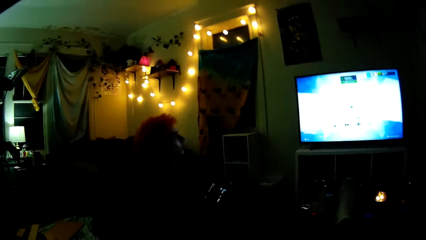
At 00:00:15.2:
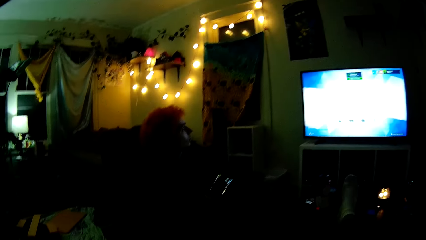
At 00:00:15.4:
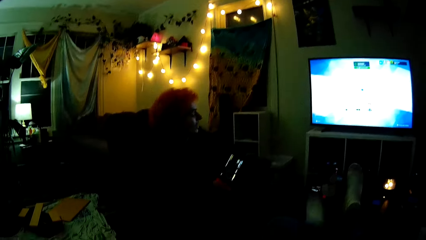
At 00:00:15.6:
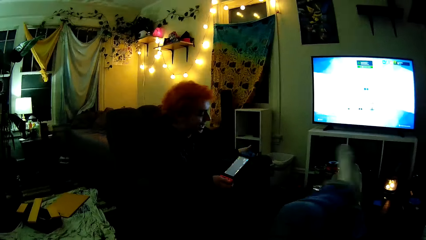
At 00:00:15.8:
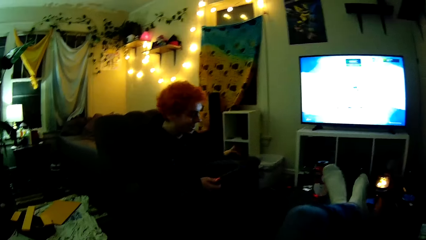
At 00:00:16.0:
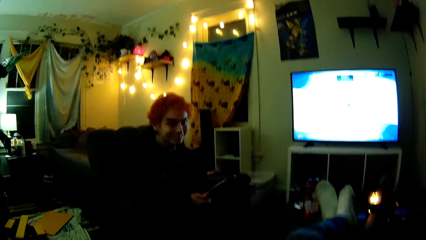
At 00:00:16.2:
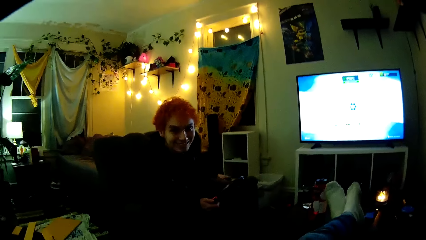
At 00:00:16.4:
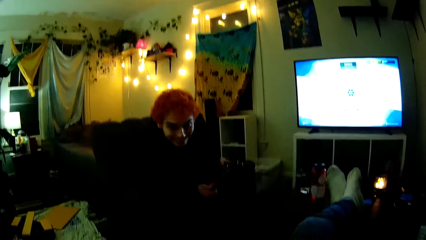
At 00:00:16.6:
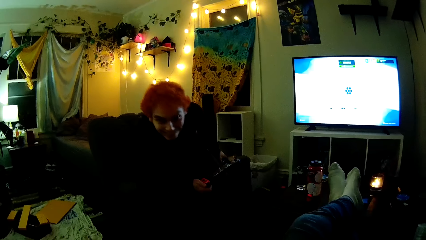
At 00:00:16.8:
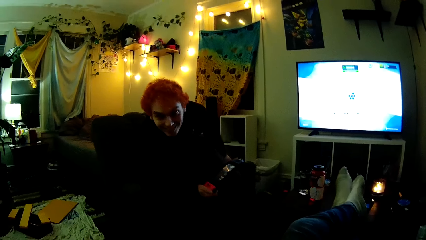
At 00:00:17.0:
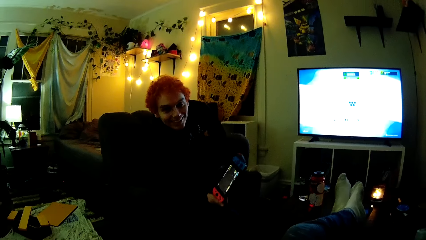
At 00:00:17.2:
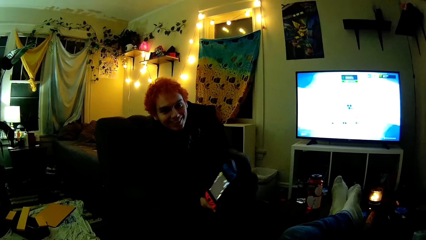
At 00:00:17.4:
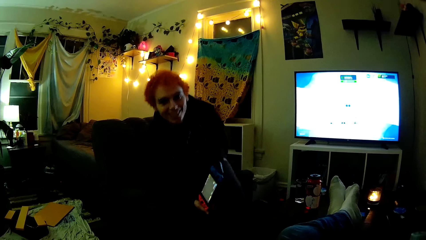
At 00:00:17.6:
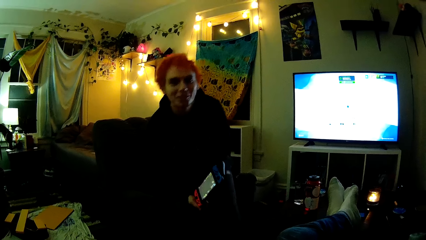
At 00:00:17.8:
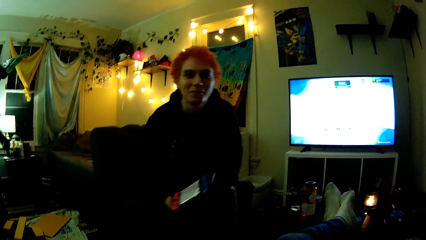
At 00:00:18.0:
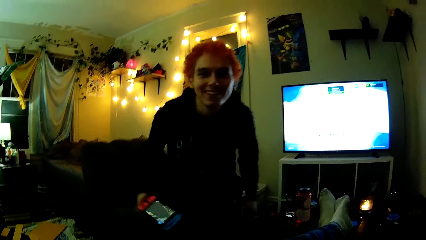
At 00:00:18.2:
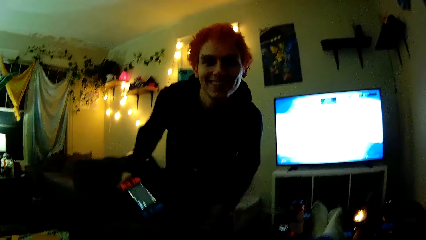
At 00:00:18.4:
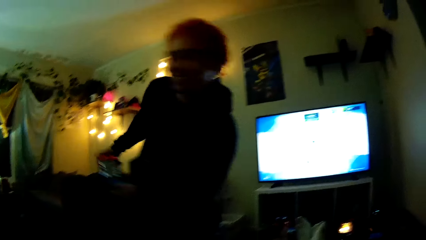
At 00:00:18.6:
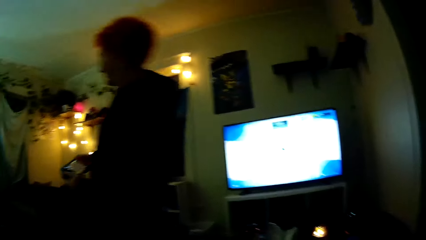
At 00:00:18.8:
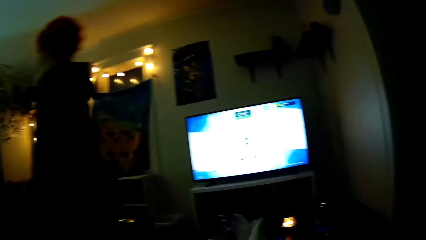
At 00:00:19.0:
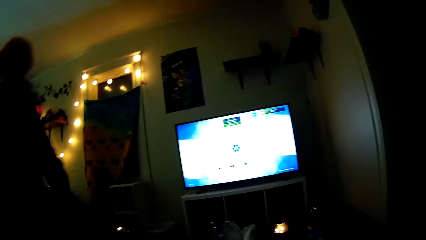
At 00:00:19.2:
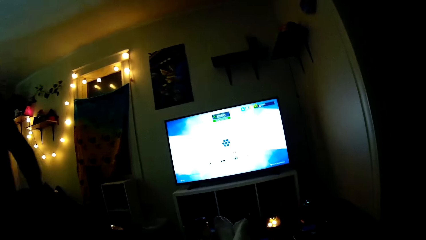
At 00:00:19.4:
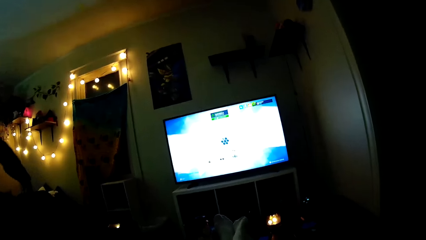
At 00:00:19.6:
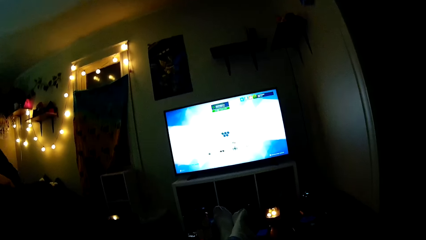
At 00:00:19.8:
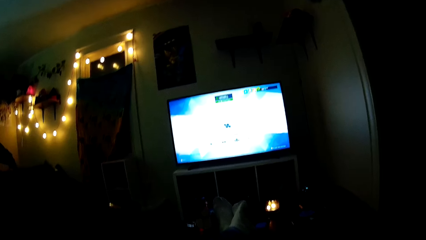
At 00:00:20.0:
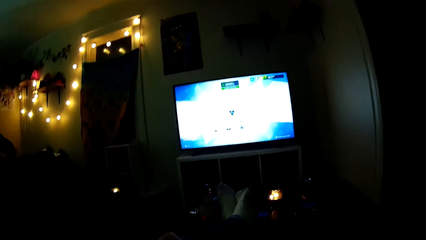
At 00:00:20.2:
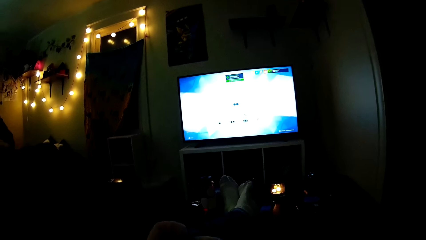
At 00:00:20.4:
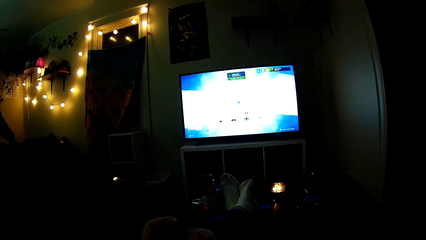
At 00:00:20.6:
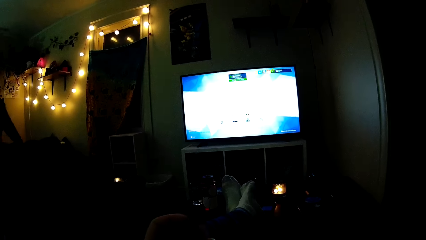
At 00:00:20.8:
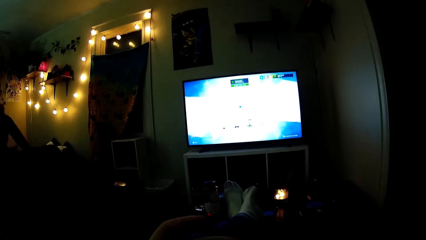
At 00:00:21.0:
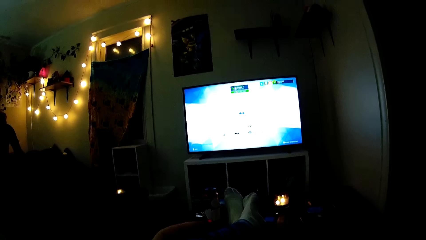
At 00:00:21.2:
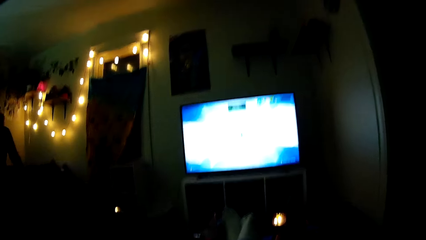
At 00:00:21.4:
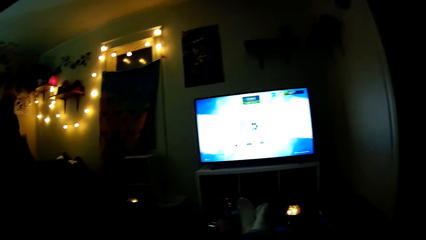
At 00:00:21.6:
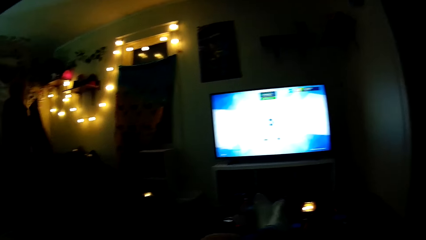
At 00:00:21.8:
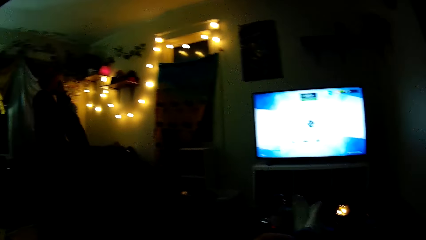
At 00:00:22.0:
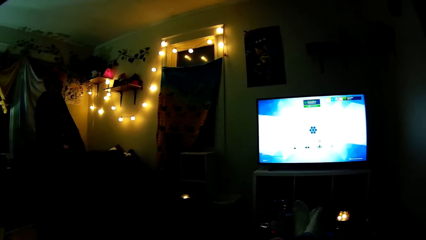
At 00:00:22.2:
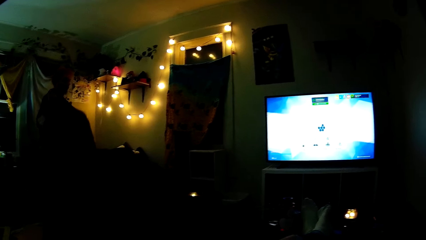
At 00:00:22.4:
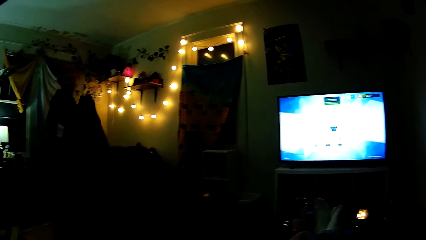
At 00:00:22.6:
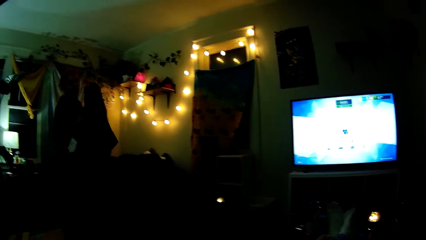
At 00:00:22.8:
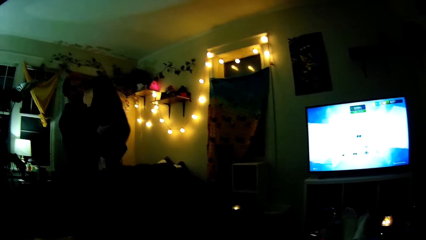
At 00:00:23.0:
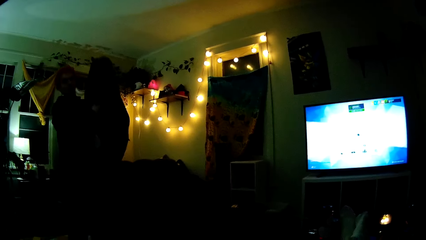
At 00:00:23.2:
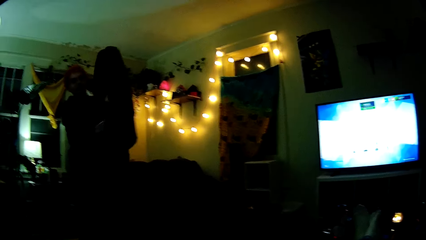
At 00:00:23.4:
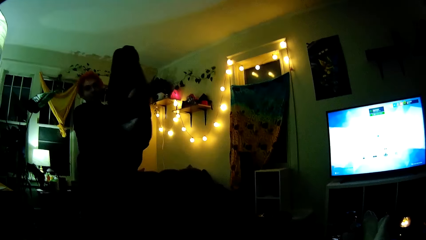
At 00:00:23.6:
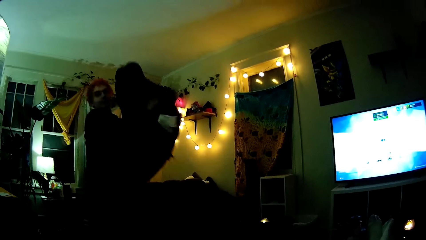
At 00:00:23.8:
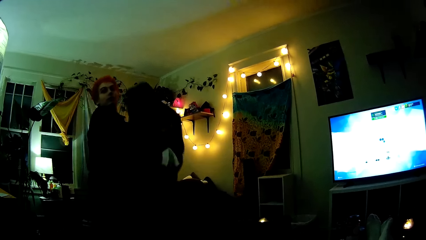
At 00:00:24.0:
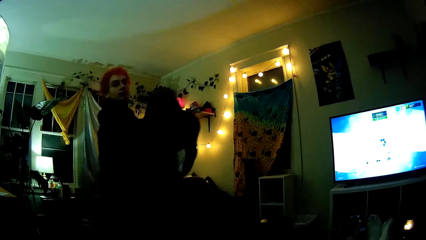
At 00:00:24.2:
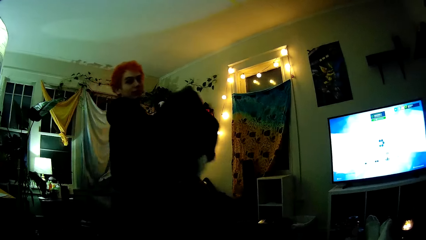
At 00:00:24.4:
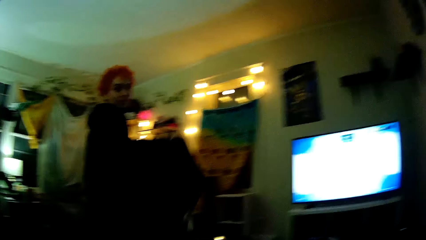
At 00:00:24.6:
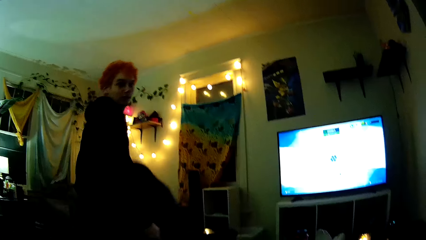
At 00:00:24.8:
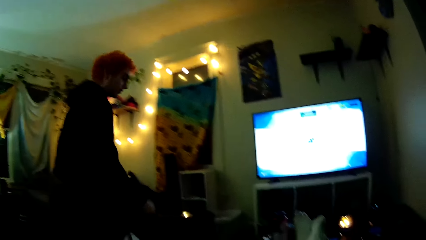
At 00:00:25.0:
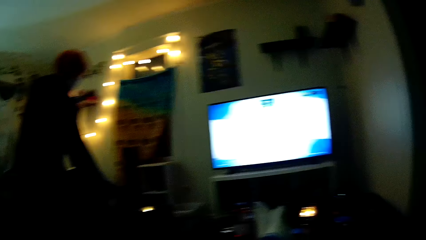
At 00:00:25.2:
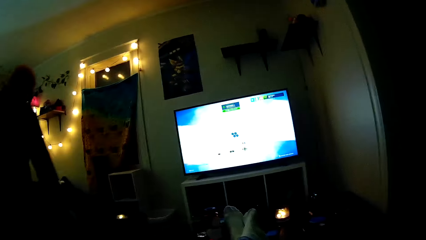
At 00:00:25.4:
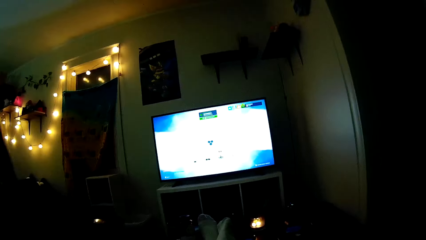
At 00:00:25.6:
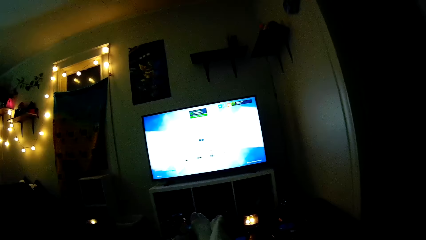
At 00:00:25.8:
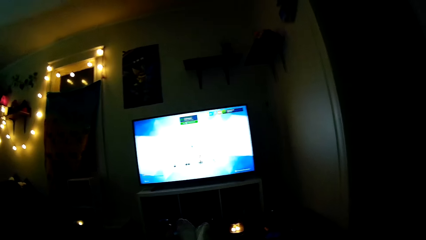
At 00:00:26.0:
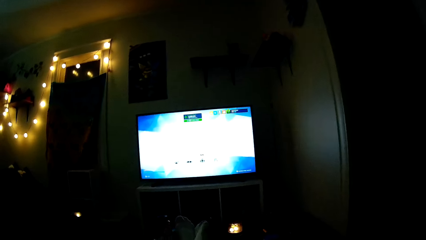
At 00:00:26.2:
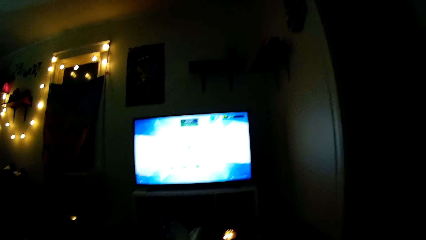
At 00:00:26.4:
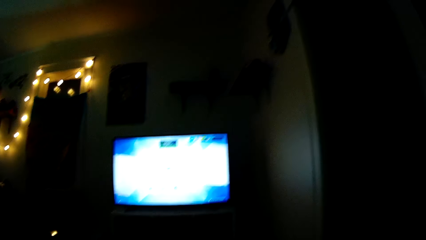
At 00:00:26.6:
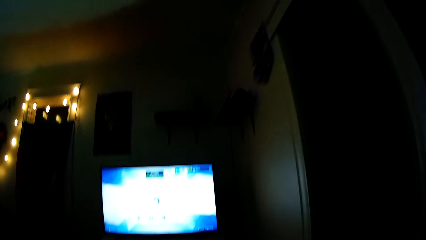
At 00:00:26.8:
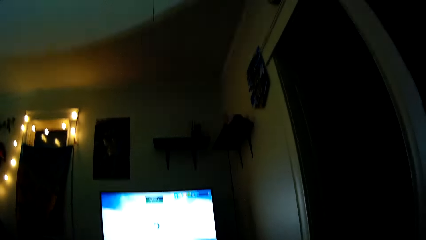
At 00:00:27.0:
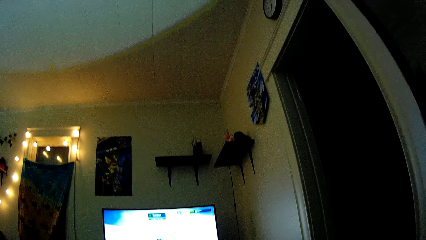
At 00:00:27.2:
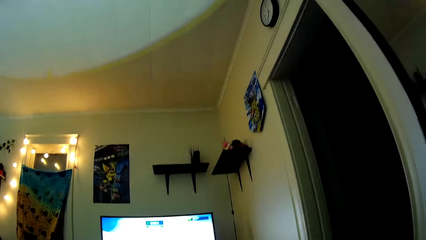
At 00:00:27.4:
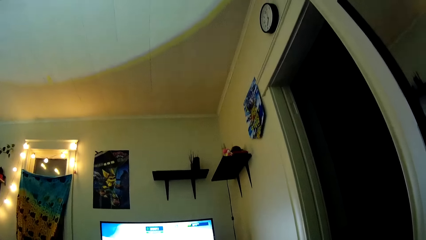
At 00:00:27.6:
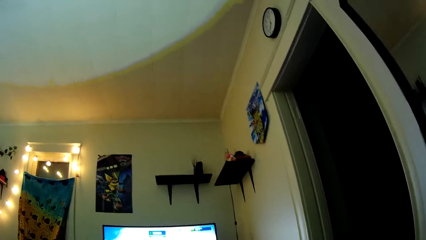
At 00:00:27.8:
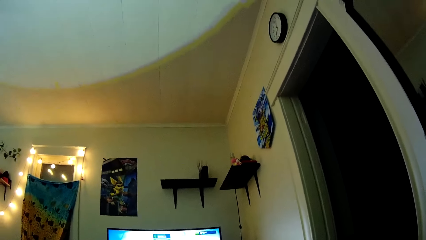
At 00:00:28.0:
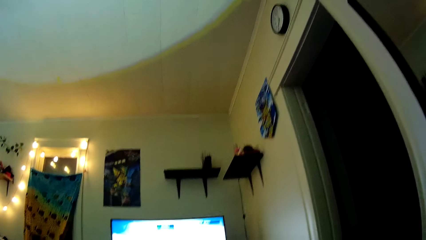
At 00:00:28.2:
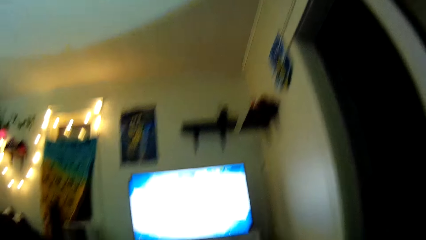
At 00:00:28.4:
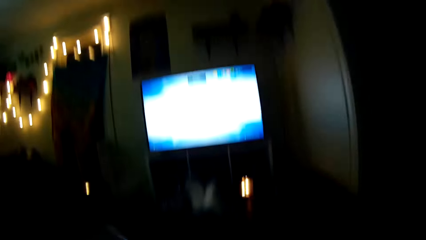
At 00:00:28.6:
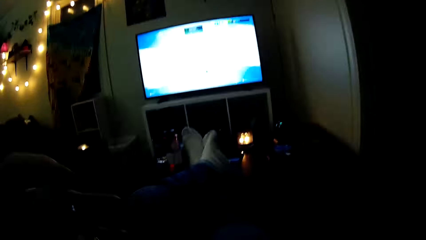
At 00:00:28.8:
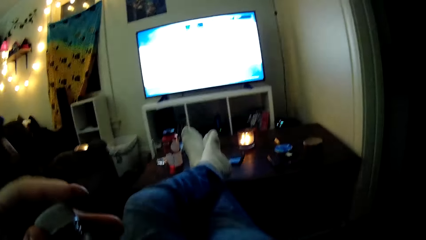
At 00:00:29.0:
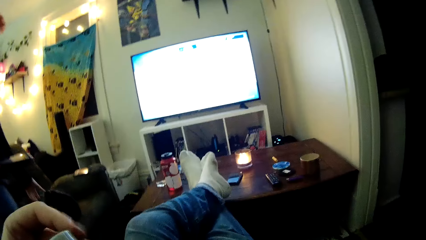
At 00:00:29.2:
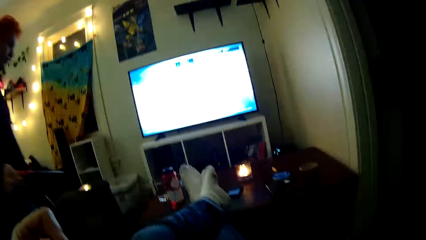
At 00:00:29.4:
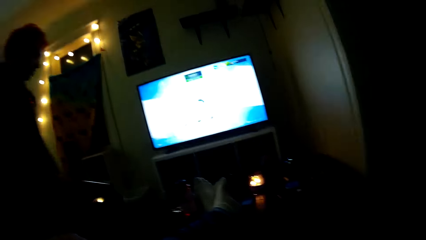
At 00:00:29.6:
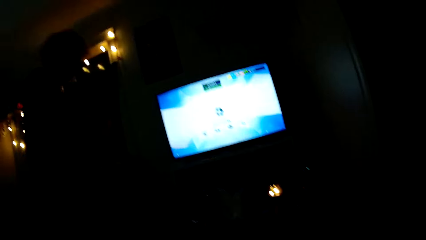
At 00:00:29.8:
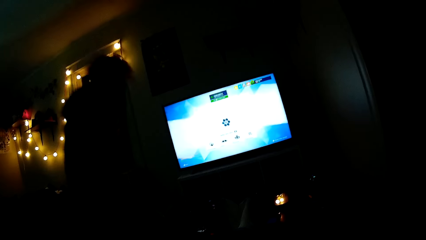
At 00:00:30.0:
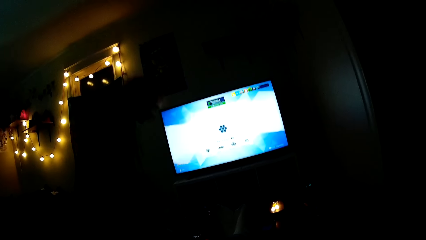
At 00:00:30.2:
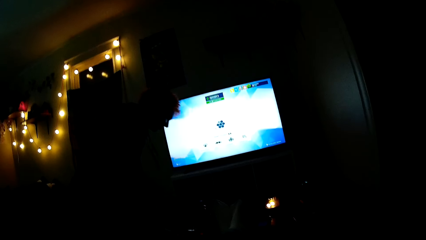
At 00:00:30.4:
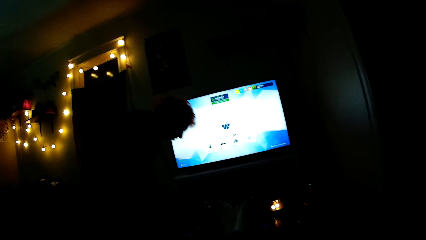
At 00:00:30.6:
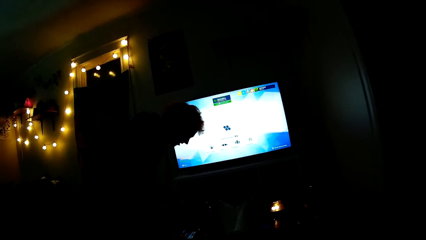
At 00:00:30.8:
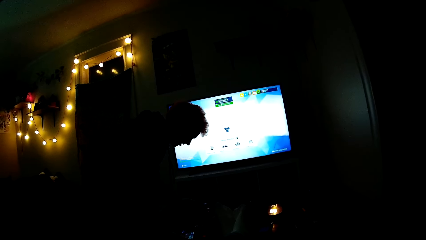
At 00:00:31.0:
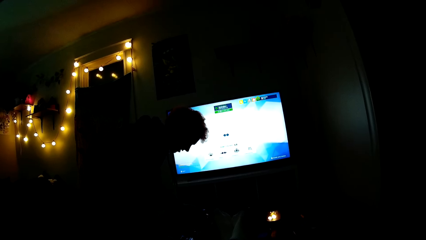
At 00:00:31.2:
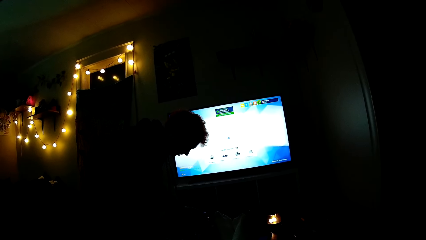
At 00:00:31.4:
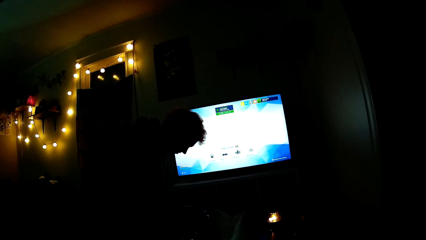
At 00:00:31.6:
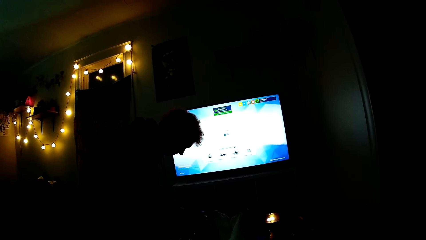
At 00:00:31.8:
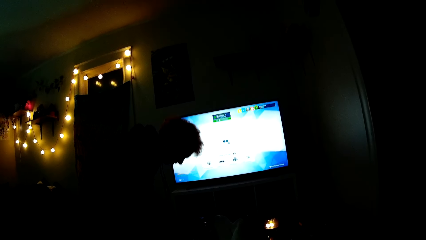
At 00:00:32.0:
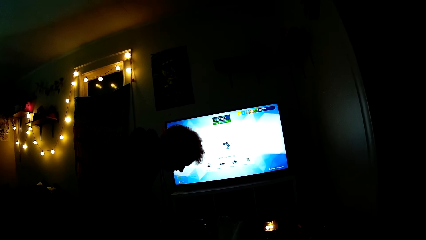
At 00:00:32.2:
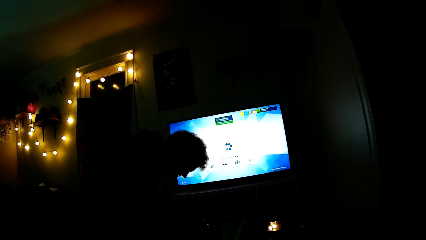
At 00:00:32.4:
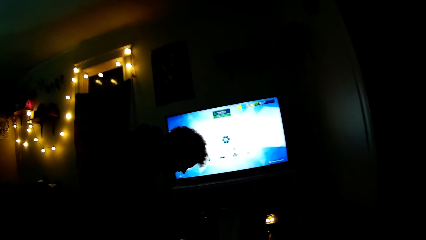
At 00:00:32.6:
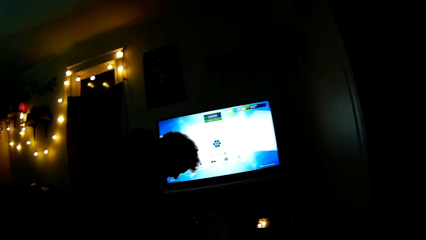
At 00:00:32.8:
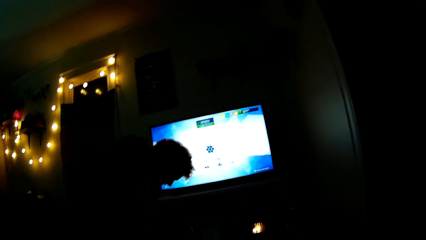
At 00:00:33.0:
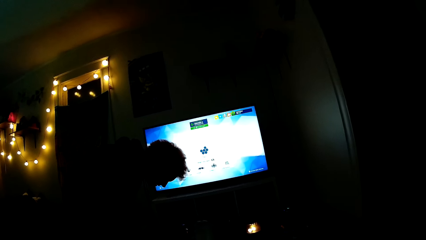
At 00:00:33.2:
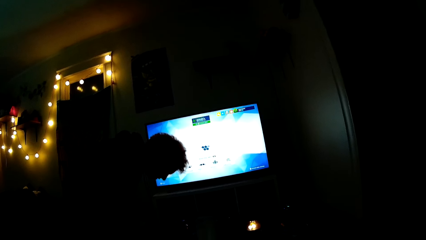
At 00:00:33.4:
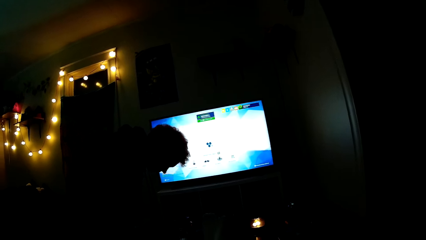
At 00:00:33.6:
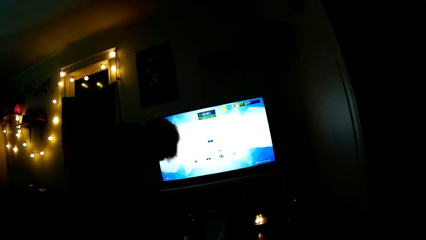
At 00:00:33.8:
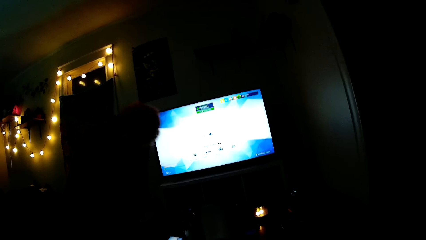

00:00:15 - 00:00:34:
A man dialogues with the camera wearer. The man stands from the couch. The man takes the duvet or blanket on the bed, places the blanket on the couch, sits on the couch and looks around the table.
